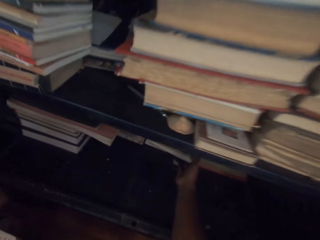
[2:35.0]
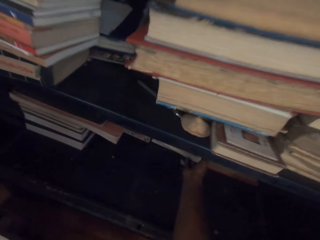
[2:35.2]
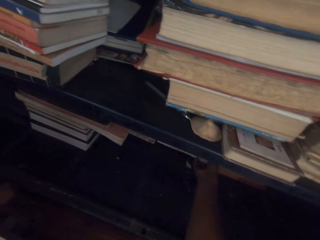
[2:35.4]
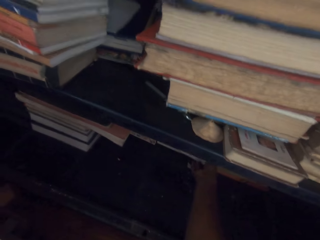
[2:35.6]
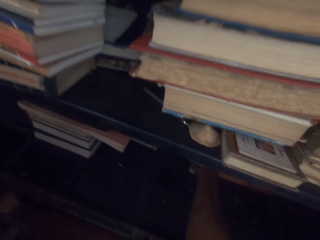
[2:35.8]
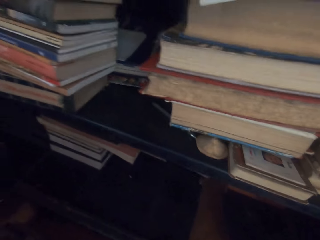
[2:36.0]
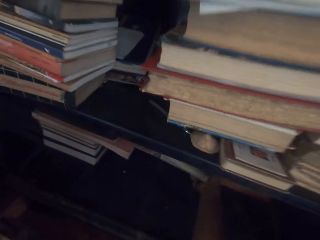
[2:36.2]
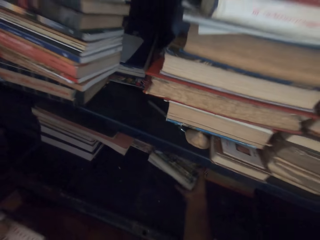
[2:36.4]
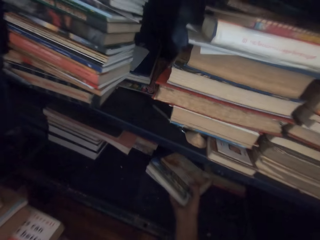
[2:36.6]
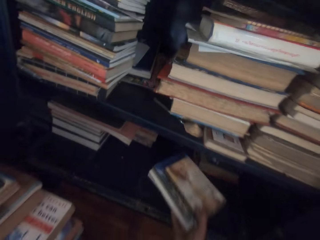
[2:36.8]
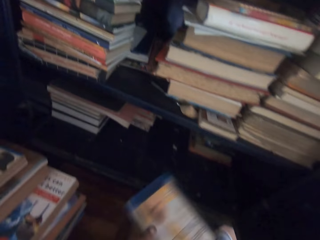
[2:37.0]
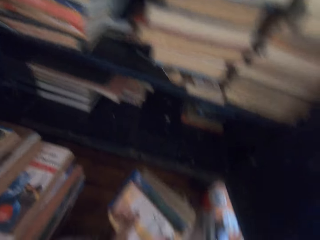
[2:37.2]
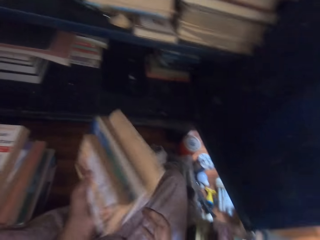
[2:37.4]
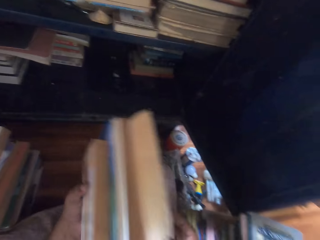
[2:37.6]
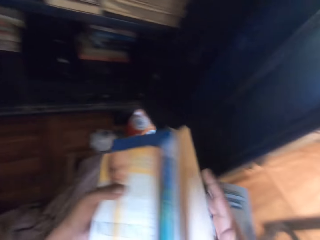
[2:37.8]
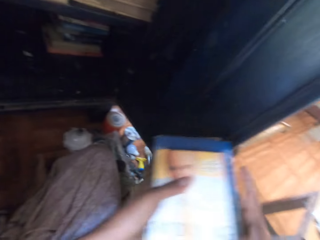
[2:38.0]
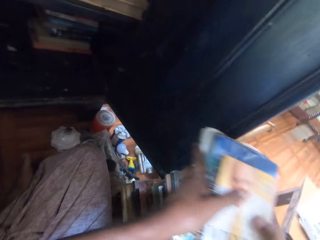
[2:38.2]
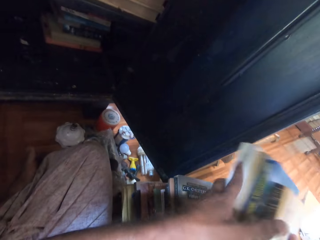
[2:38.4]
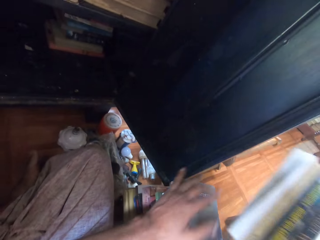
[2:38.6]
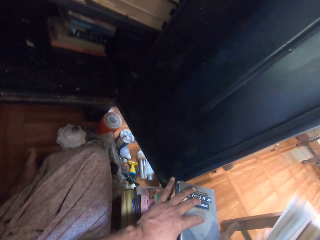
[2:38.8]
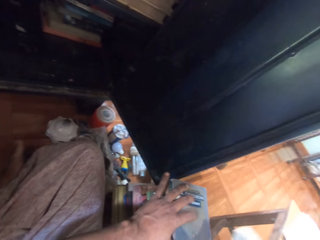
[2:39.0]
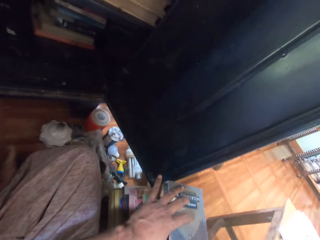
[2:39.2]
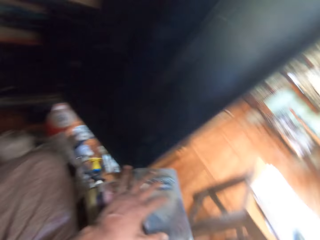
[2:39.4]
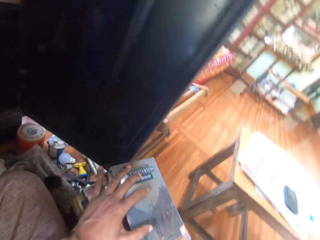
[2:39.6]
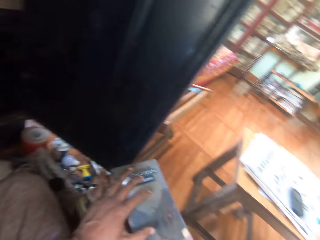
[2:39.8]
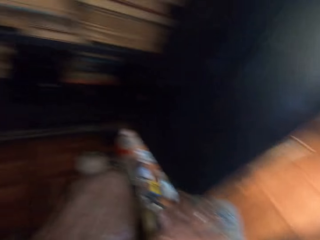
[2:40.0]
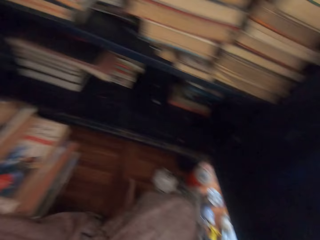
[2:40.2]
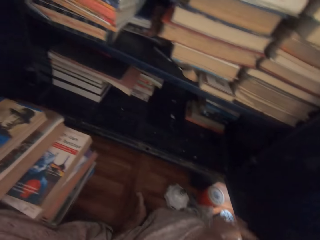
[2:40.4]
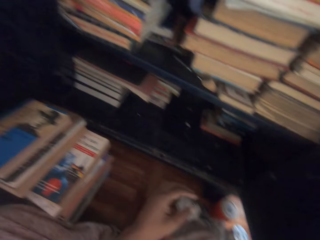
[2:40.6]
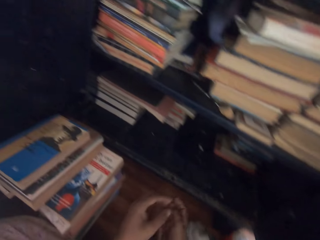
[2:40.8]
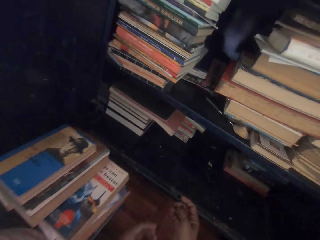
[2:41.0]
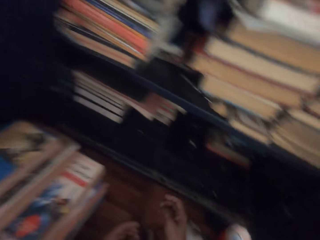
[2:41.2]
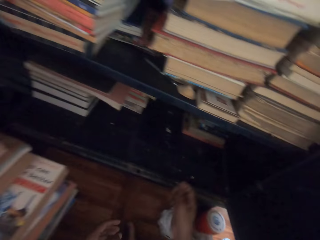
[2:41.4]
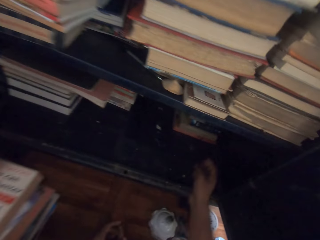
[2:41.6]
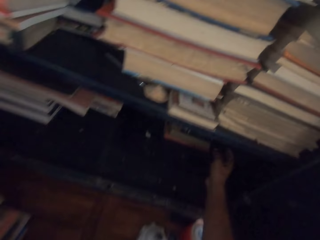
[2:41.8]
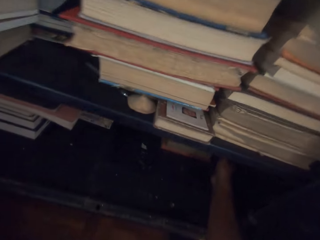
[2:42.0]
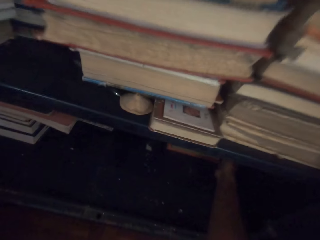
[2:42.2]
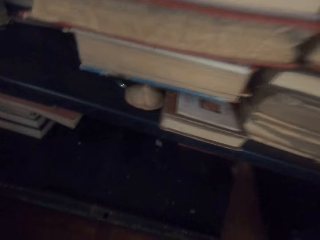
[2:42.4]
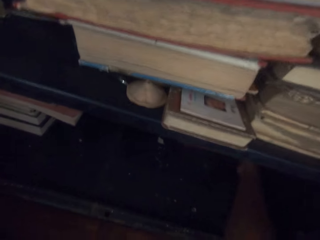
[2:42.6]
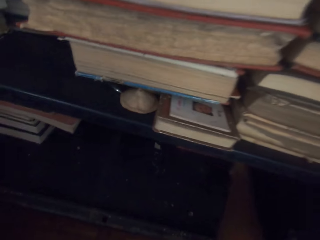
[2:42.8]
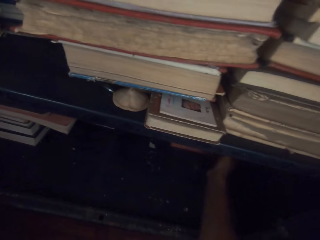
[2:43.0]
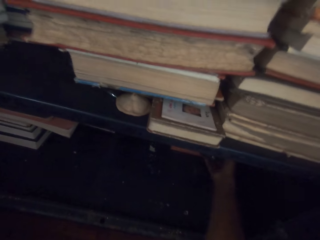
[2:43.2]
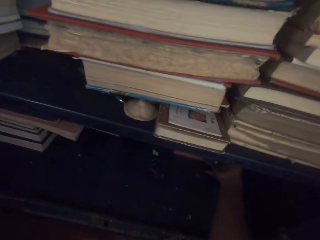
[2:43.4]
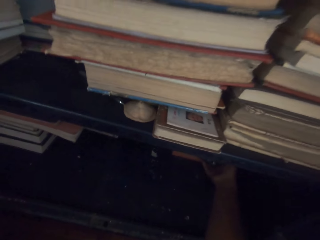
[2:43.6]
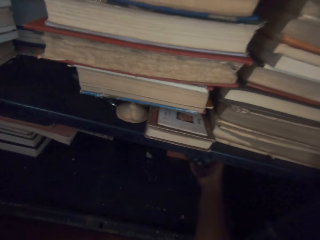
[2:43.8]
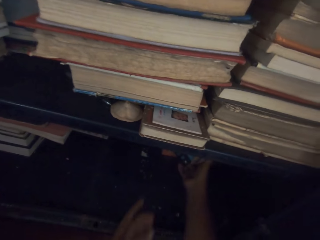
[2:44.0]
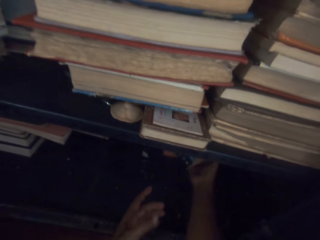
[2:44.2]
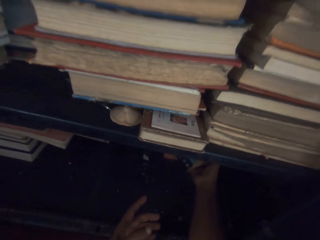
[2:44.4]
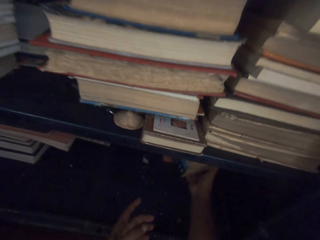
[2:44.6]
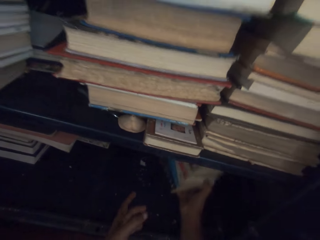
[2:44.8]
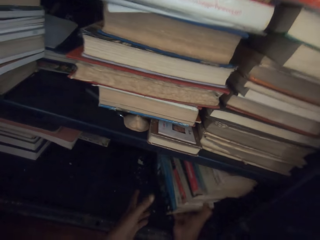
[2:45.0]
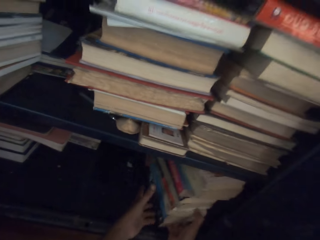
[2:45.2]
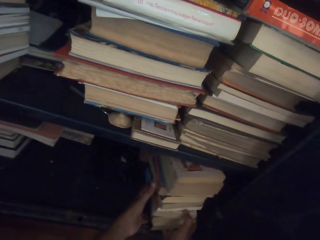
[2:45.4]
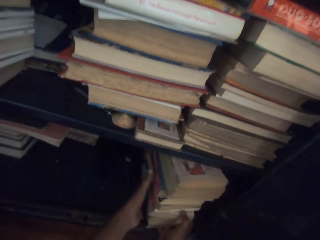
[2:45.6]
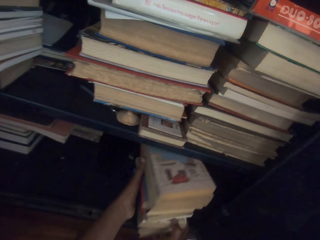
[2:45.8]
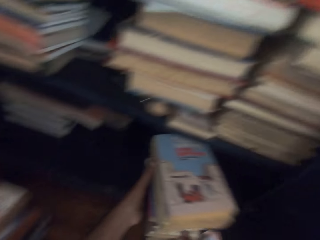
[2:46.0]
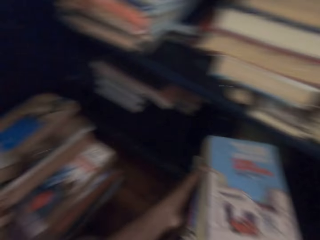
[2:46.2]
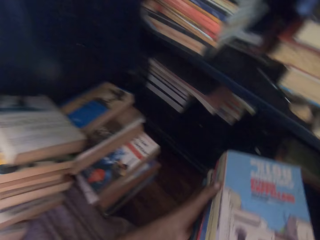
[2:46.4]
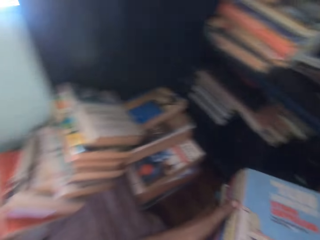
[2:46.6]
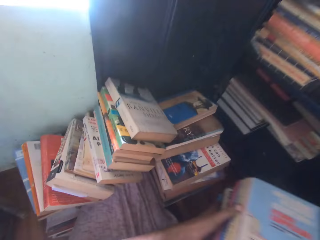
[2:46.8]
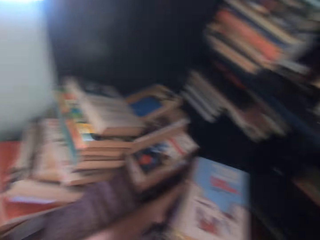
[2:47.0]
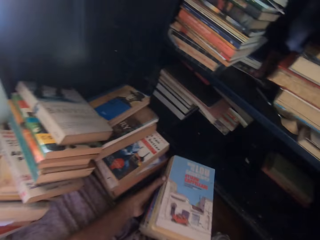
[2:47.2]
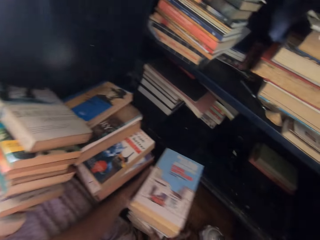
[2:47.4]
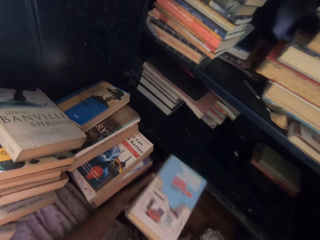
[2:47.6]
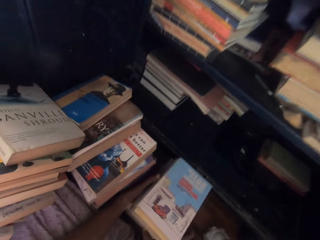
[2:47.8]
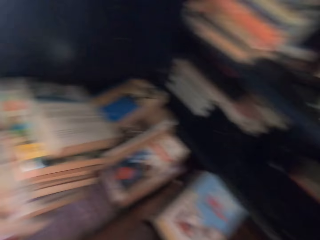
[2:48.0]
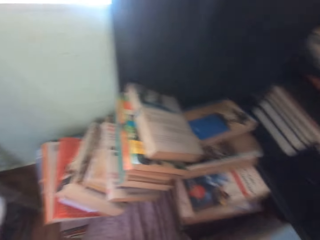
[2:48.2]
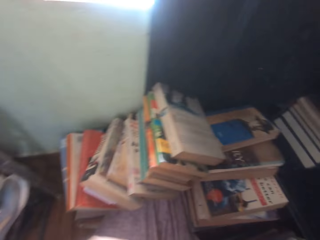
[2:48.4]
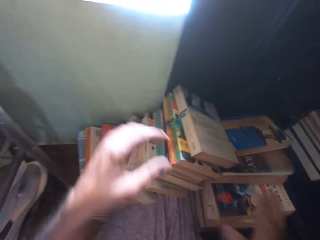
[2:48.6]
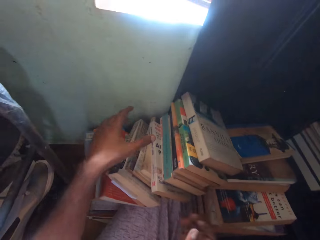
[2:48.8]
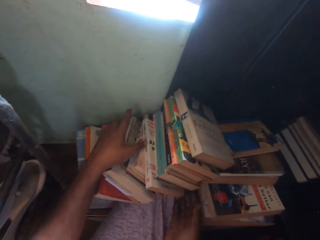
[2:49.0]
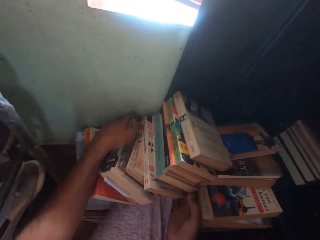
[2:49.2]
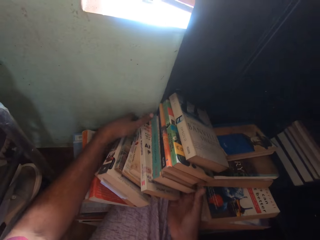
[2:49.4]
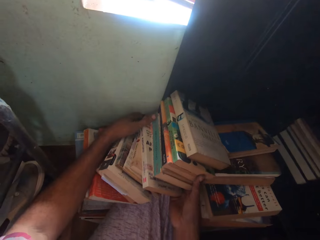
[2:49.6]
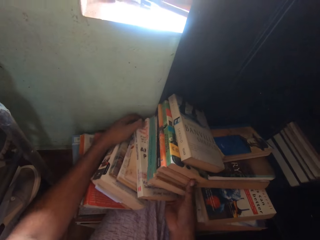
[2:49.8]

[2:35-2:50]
The camera wearer picks some books from the shelf with his right hand. He passes the books from his right hand to his left hand. He passes the books from his left hand to his right hand. He places his left hand on a book. He drops the books on the floor with his right hand. He picks some books from a pile of books with his right hand. He holds the books with both hands. He drops the books on the floor with both hands. He moves some books from his thigh with both hands. He arranges the books on the floor.

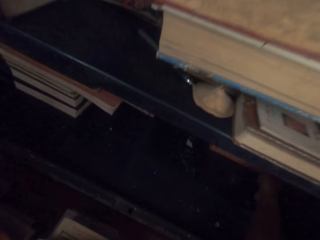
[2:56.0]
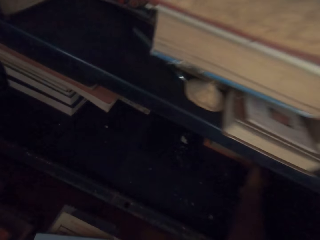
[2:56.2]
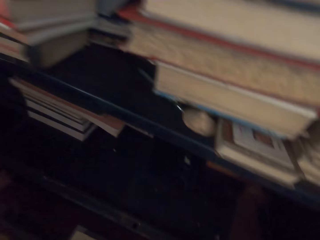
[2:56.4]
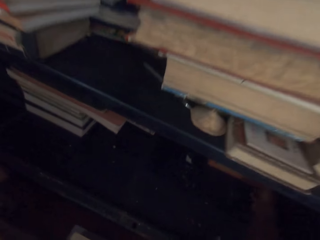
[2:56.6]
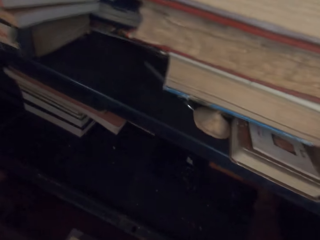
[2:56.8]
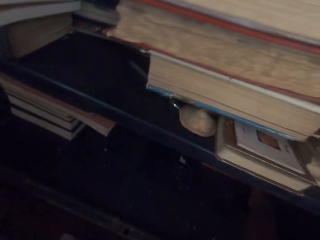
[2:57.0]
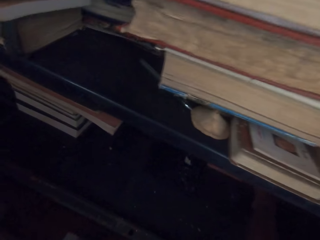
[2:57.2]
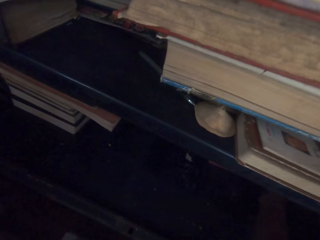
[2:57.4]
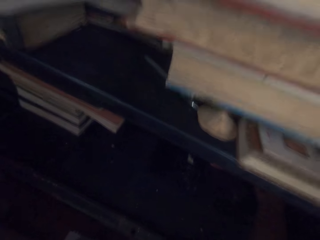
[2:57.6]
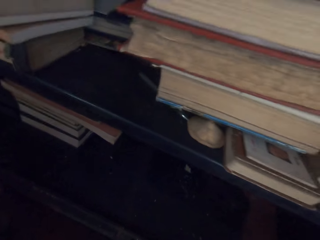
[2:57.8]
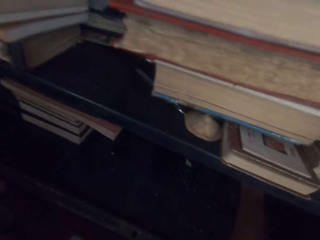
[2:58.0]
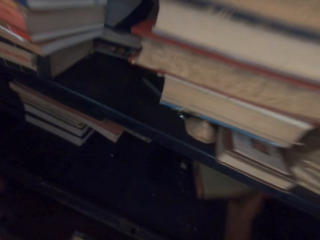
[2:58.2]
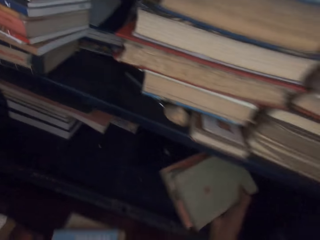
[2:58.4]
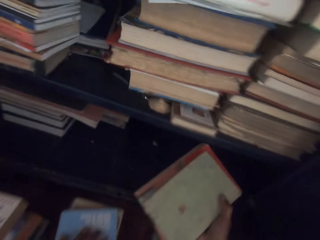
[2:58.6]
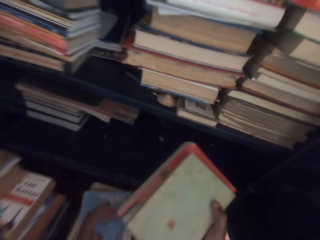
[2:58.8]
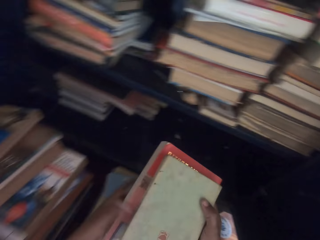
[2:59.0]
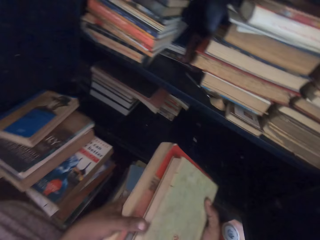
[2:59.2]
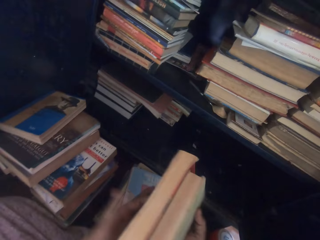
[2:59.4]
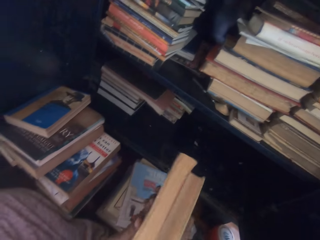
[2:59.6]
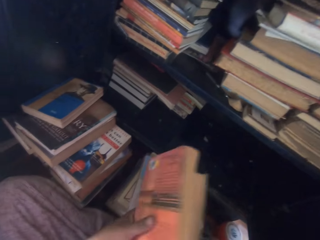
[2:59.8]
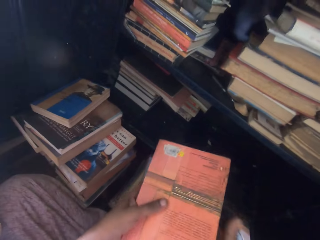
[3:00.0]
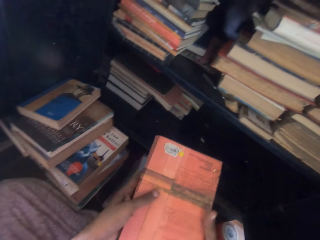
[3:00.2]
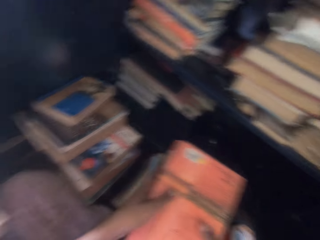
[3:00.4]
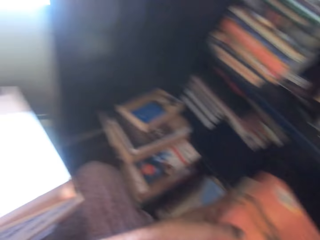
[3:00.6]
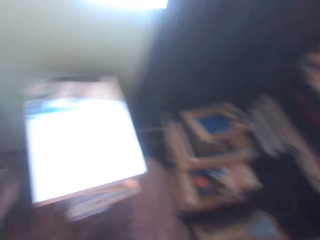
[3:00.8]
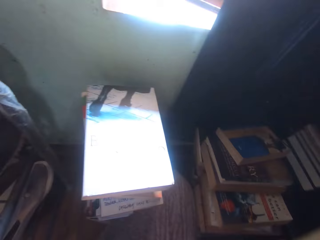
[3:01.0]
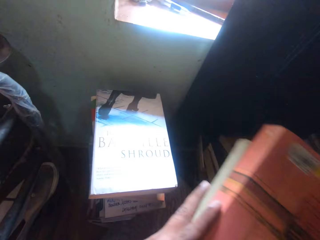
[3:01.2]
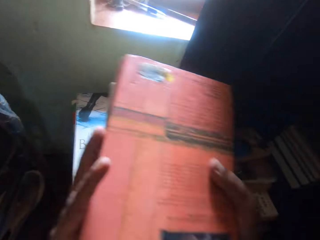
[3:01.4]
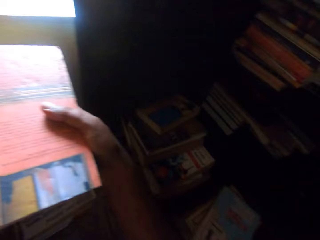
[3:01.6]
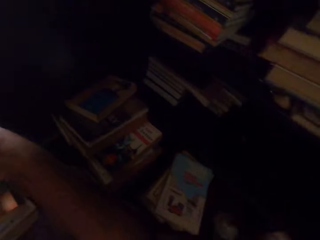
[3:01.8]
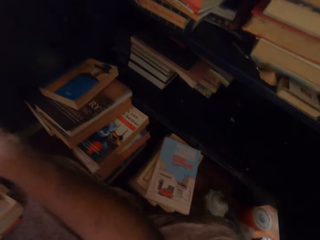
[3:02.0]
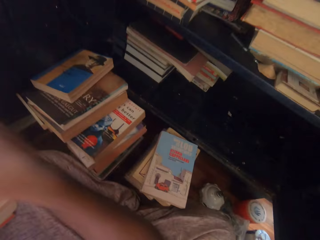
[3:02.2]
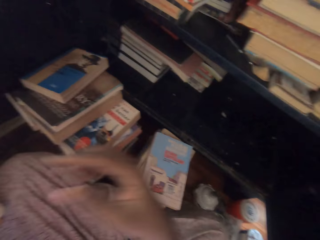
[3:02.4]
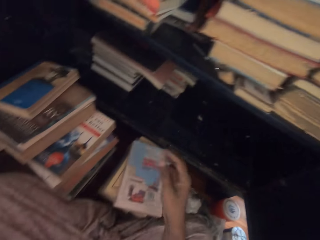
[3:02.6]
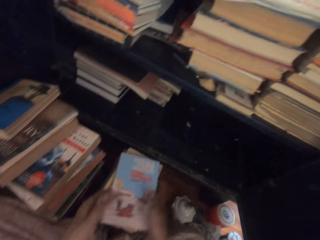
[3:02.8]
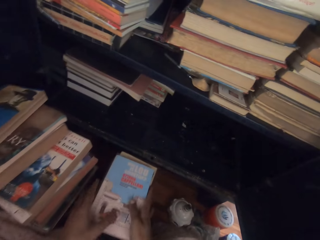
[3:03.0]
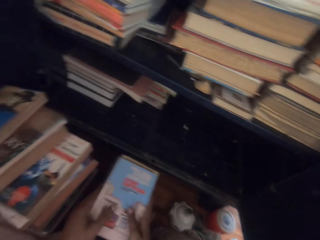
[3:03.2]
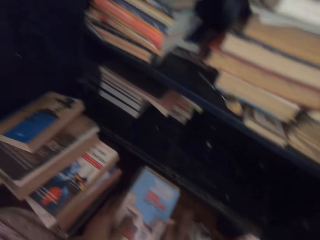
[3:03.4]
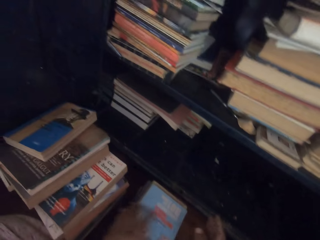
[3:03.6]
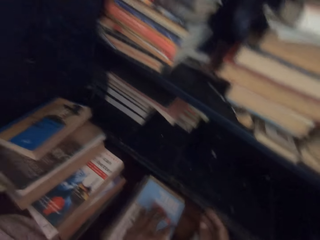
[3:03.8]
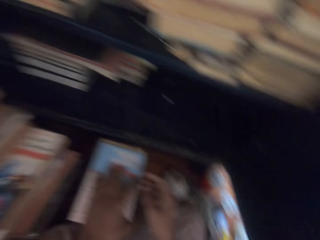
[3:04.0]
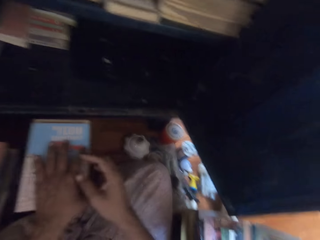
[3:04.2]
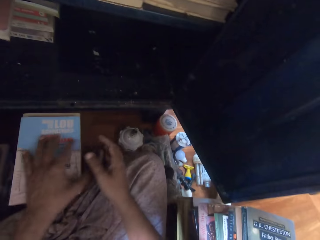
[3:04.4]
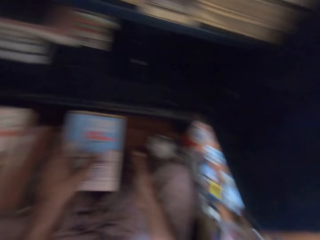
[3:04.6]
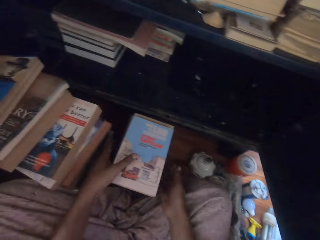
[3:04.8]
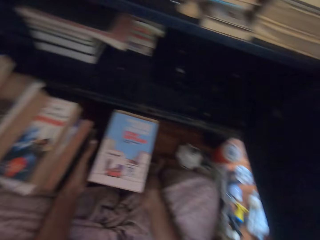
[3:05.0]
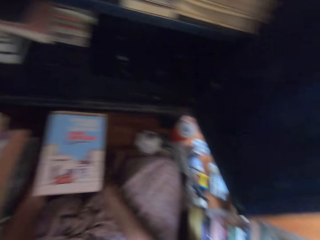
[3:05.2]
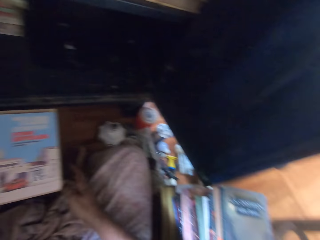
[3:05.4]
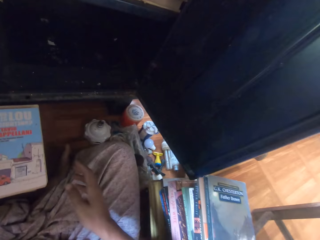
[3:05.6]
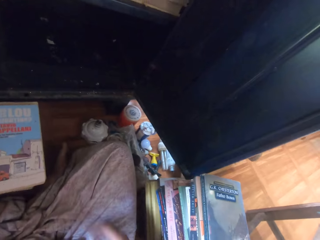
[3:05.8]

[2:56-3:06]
The camera wearer picks some books from the shelf with his right hand. He holds the books with both hands. He turns the books with both hands. He drops the books on the books with both hands. He touches the books on the floor. He adjusts the books on the floor with both hands.
